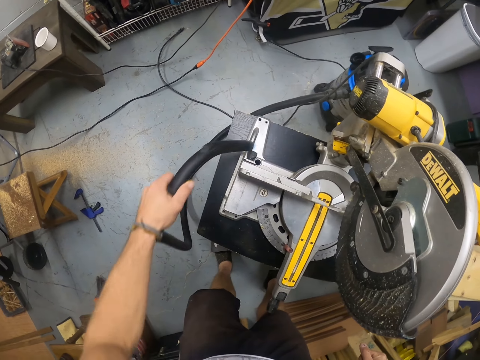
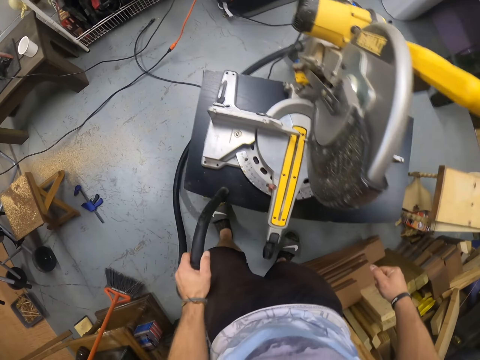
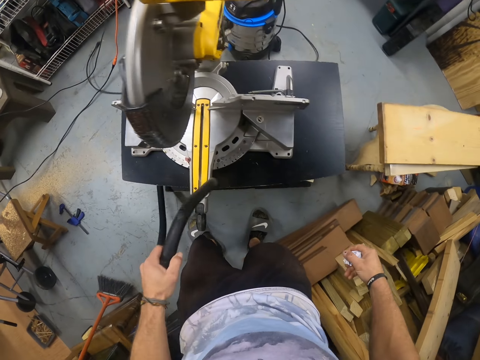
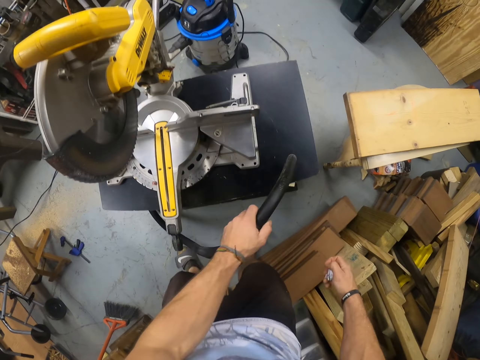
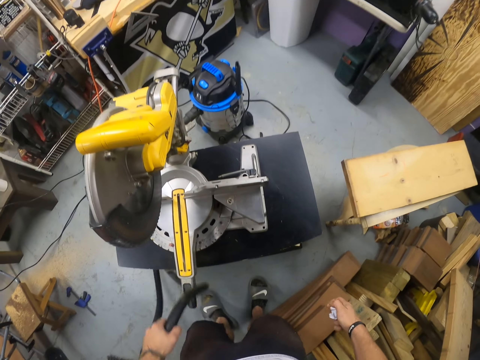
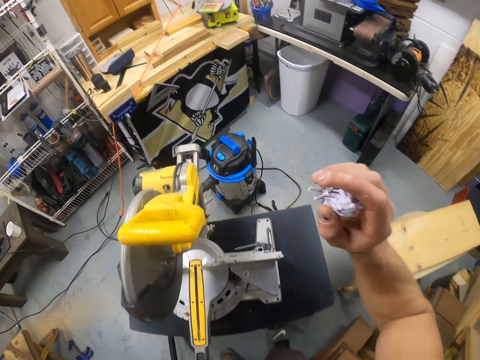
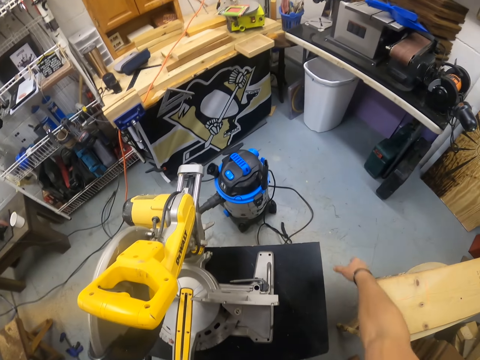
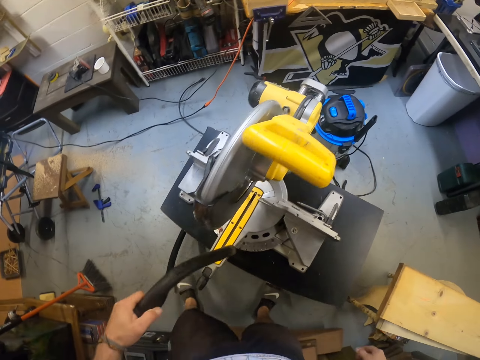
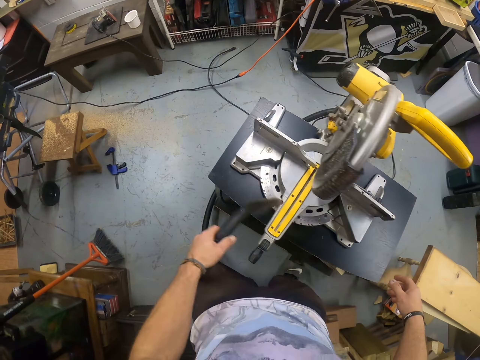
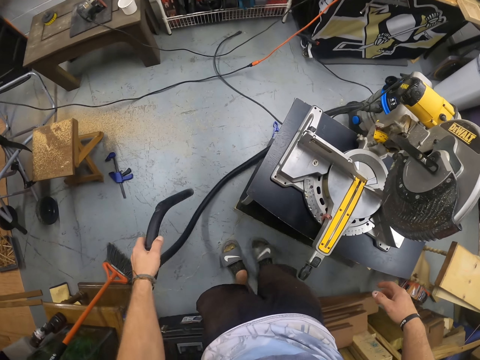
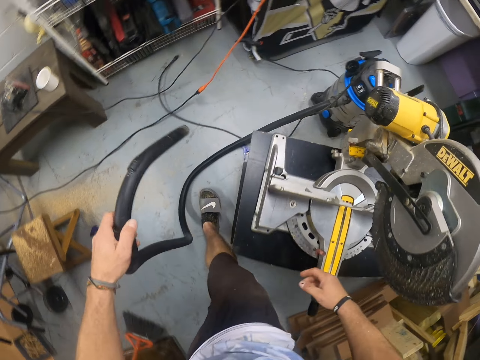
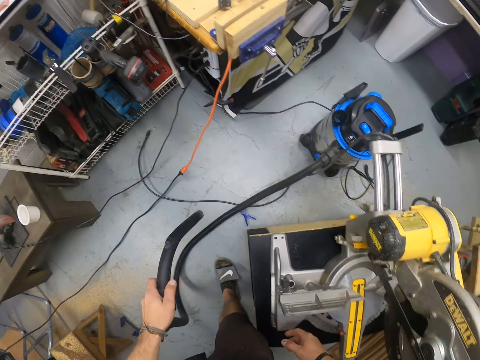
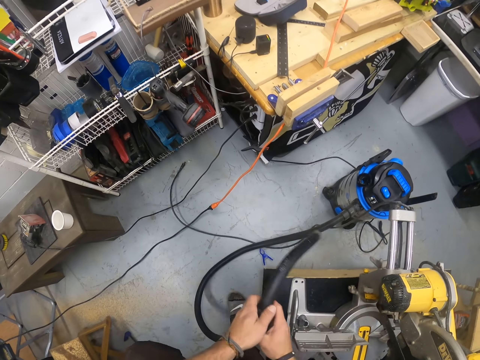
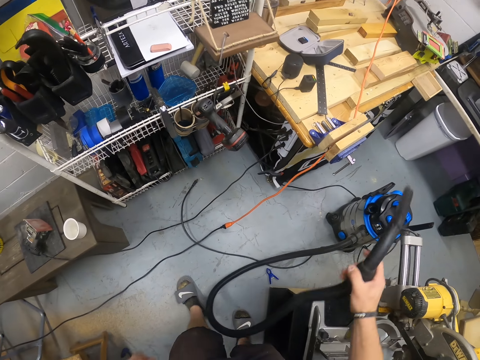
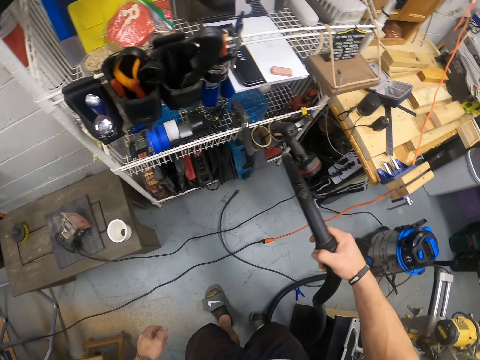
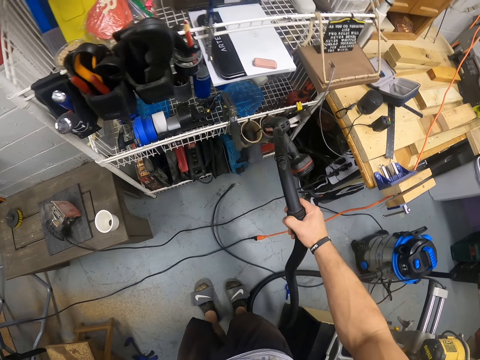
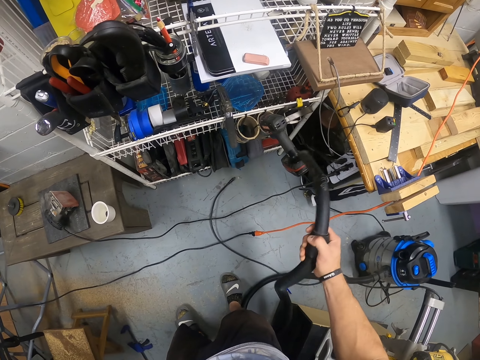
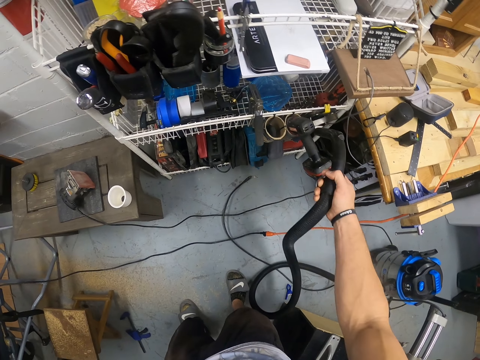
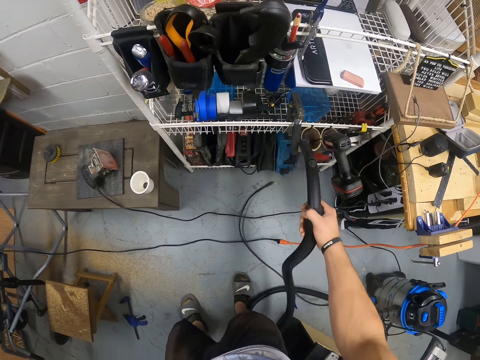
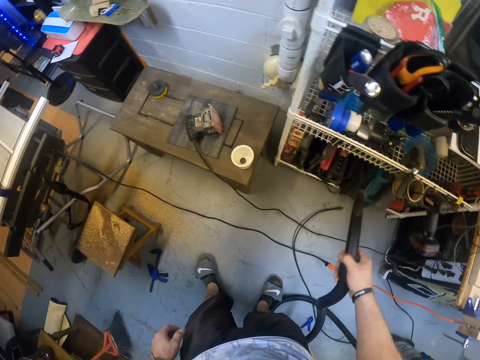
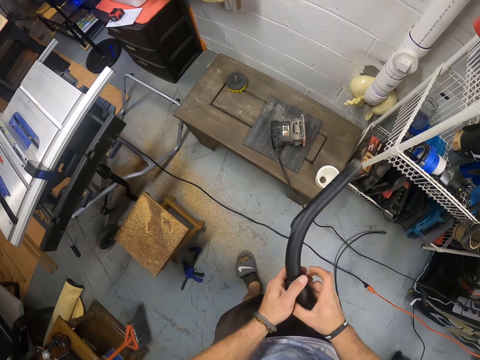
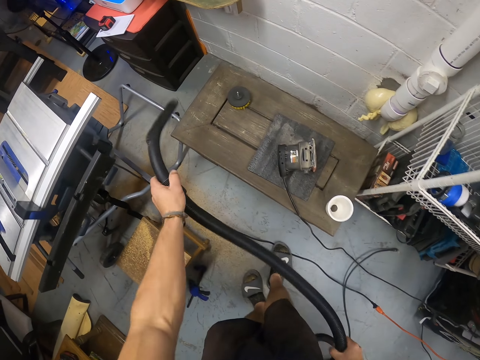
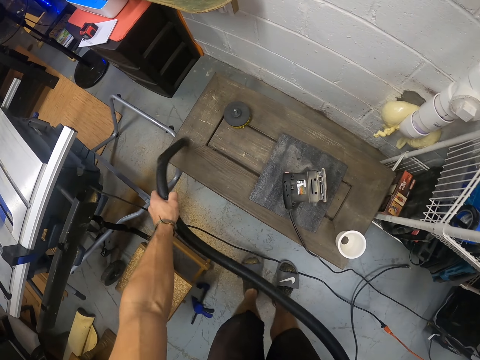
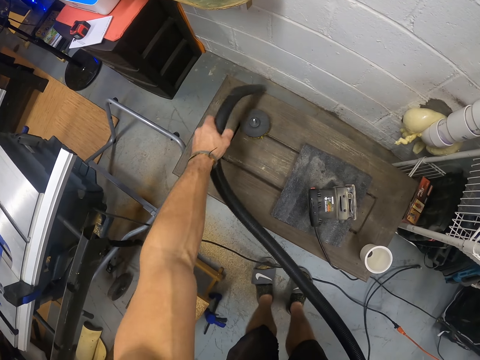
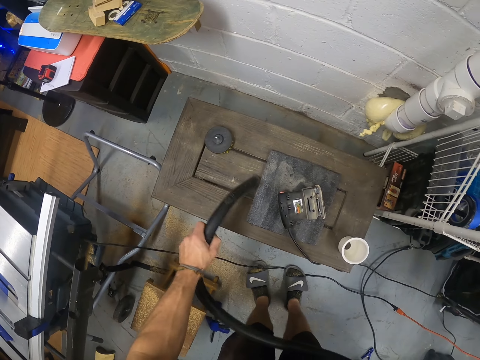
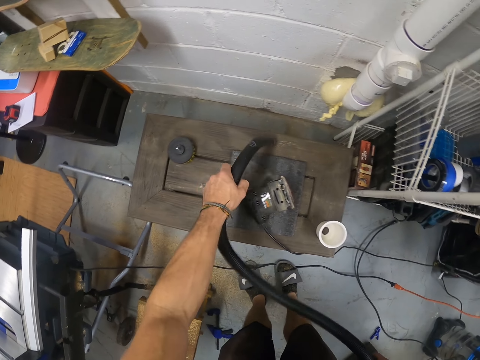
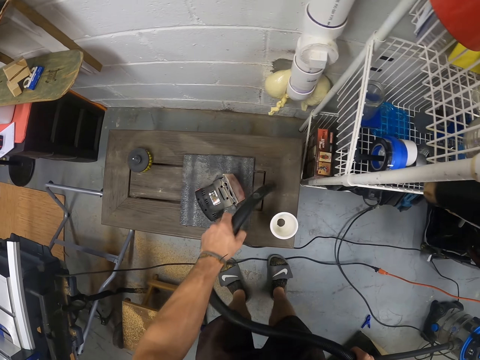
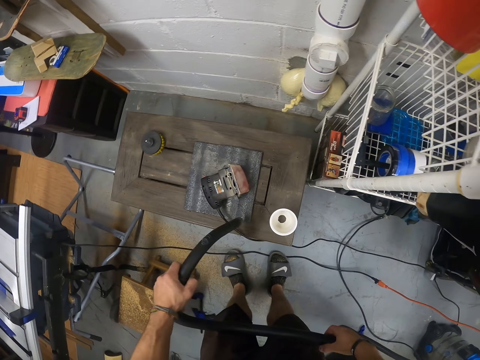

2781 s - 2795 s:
The camera wearer throws the crumpled paper in his right hand into a waste bin on the ground in the workshop. He passes the suction pipe in his left hand to his right hand. He sucks dust with the suction pipe in his right hand from a work bench and a shelf. He passes the suction pipe in his right hand to his left hand. He sucks dust with the suction pipe in his left hand from the work bench.

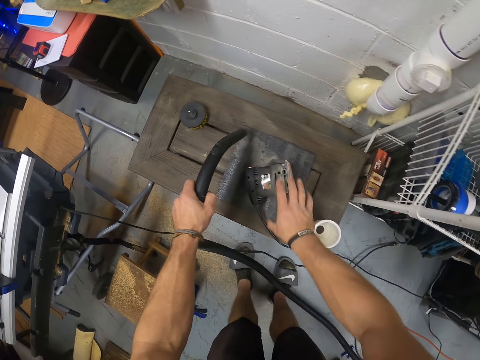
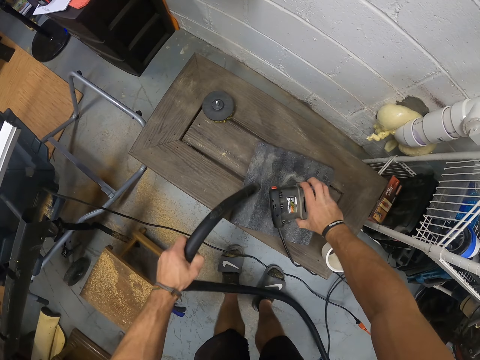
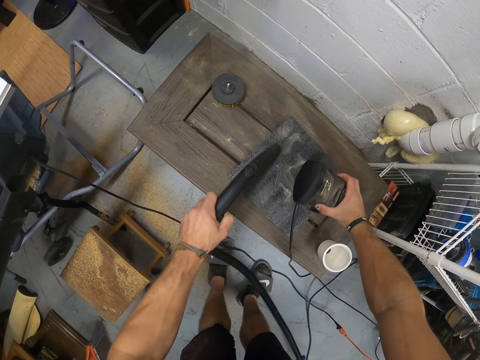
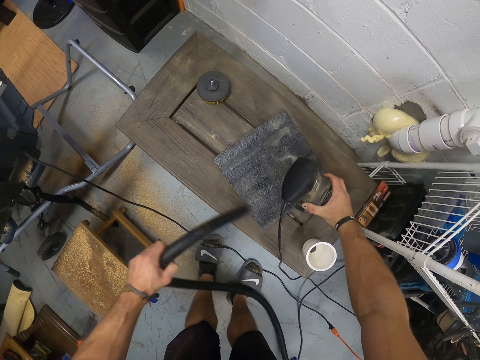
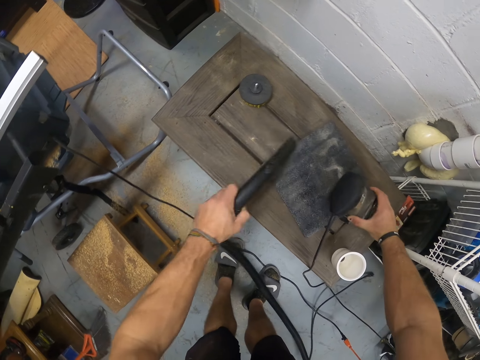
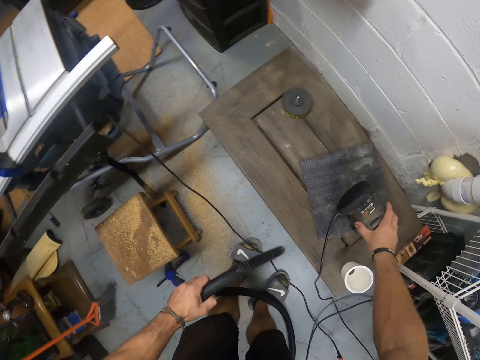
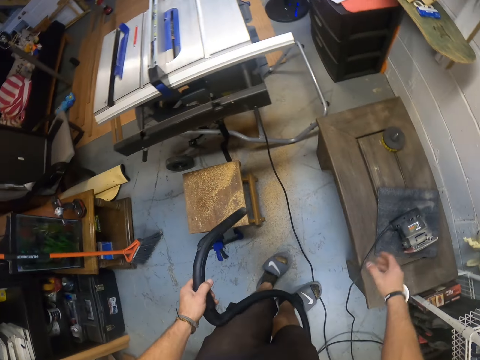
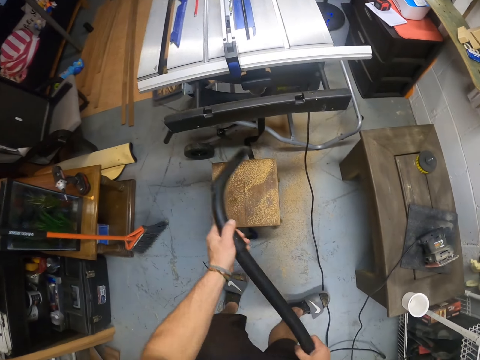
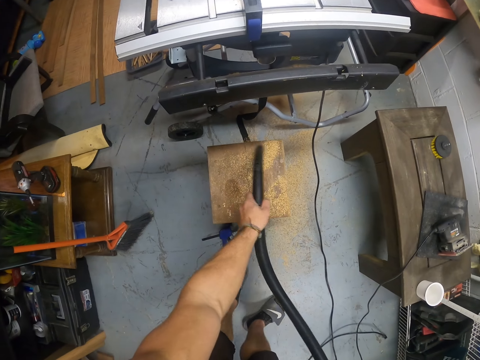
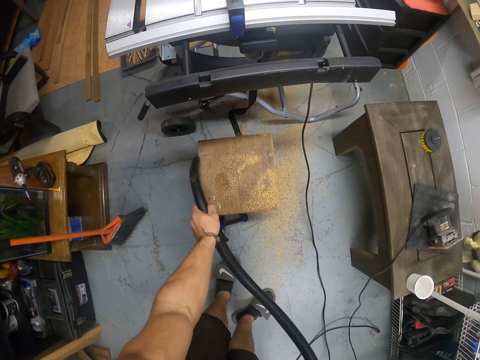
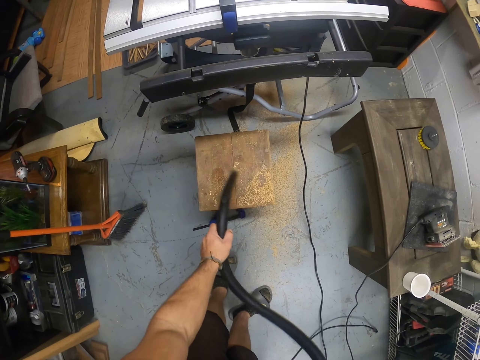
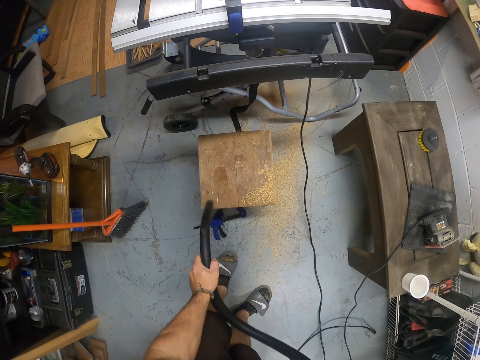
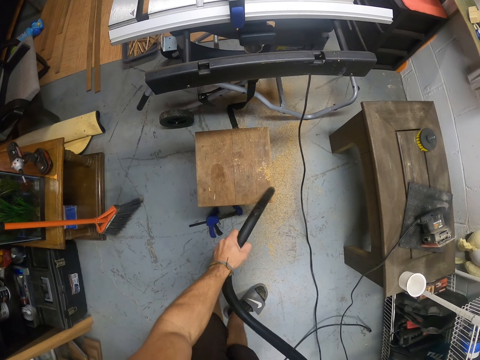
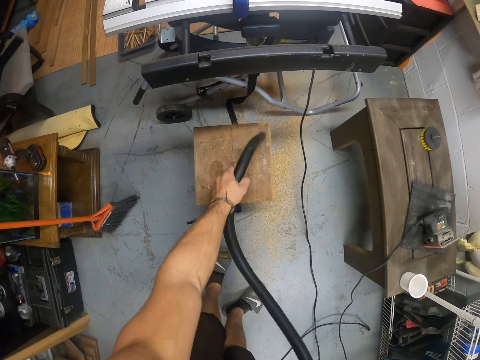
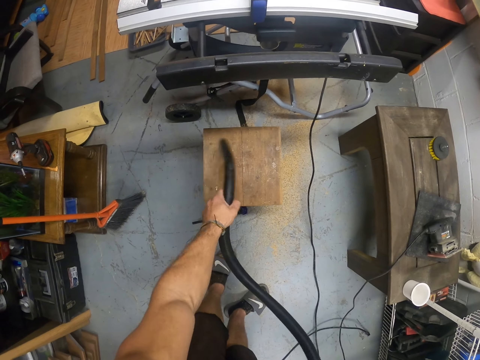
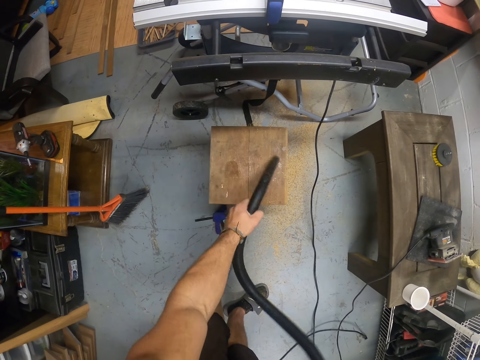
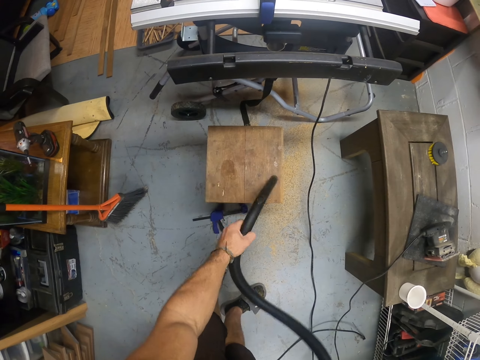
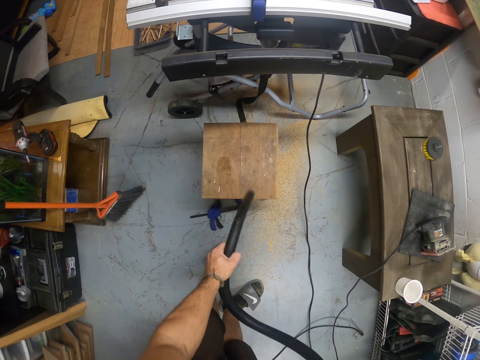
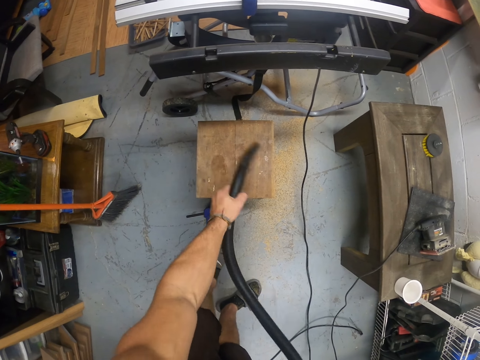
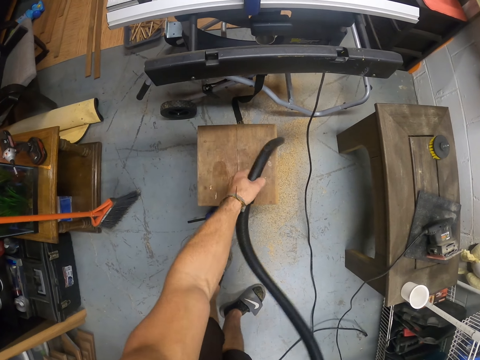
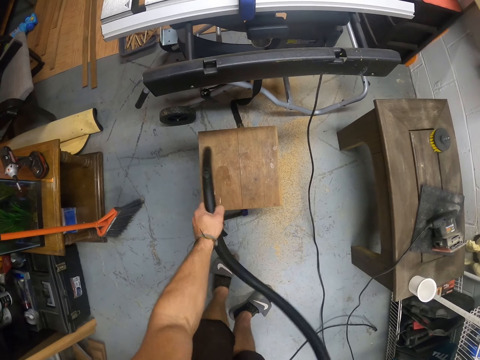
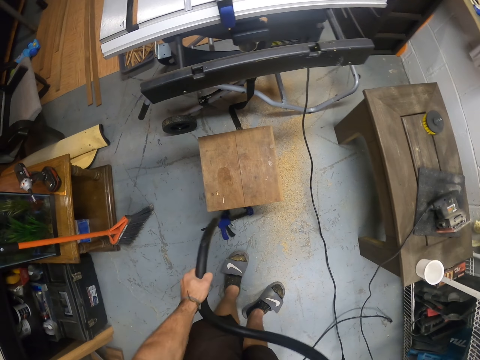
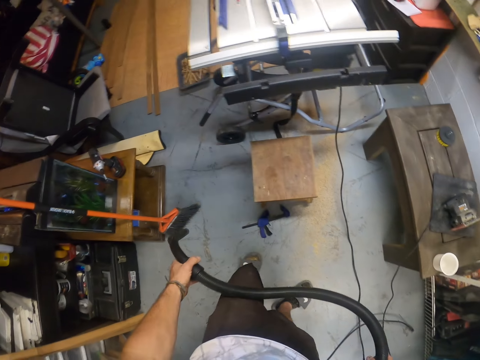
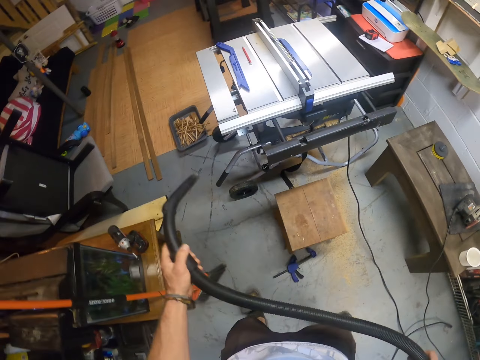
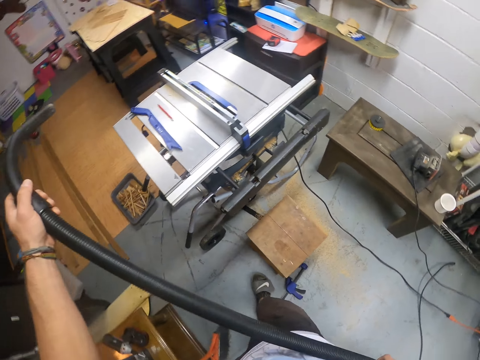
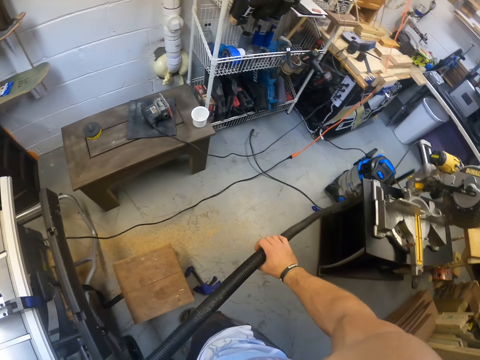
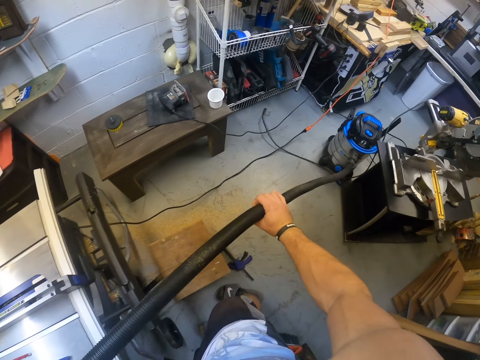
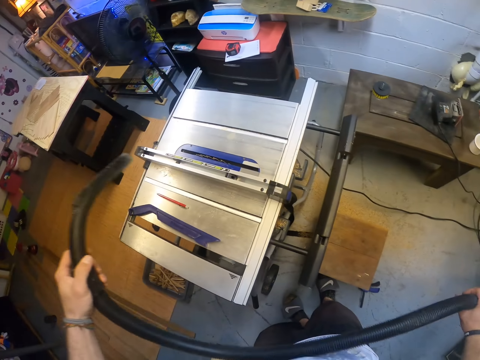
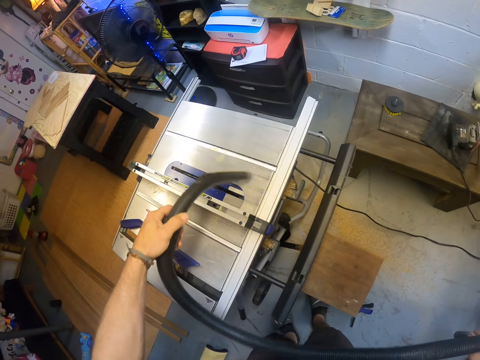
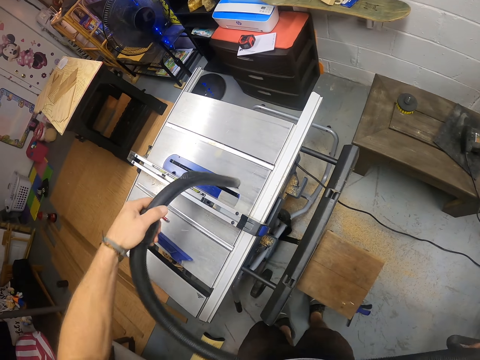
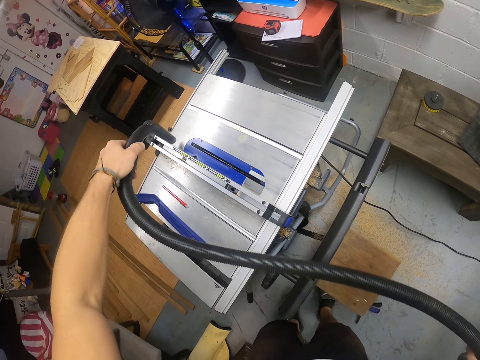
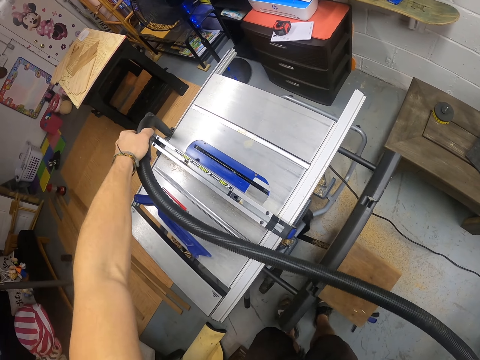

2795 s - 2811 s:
The camera wearer picks up a wood filer on the workbench with his right hand. He holds something. He drops the wood filer in his right hand on the workbench. He cleans the stool with a vacuum cleaner. He sucks dust with a suction pipe in his left hand from the table saw.
